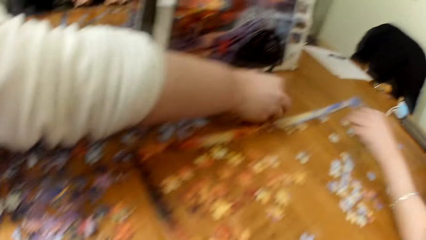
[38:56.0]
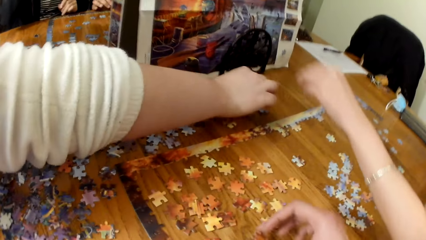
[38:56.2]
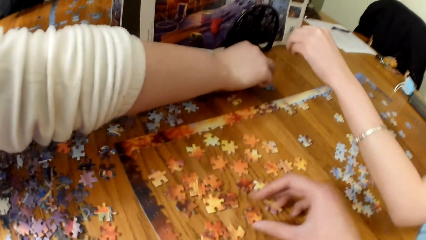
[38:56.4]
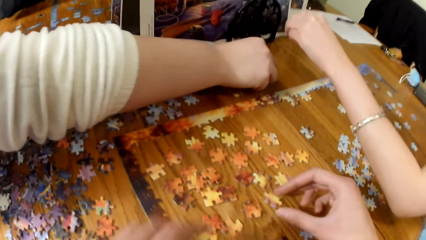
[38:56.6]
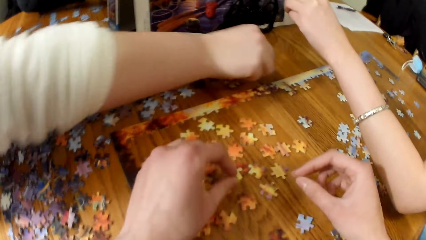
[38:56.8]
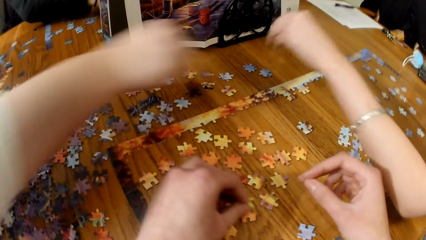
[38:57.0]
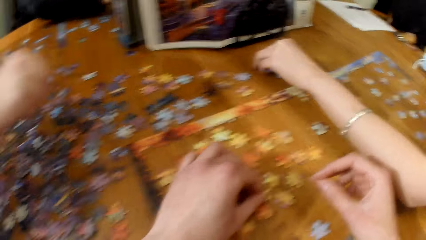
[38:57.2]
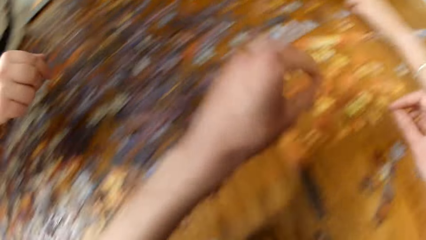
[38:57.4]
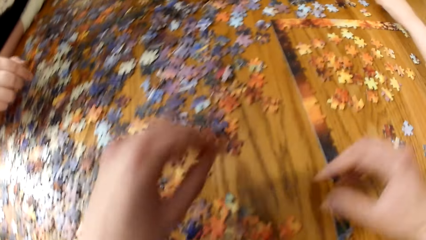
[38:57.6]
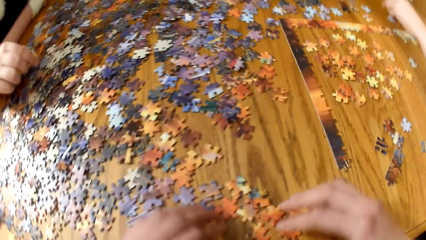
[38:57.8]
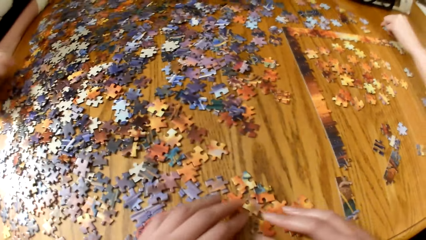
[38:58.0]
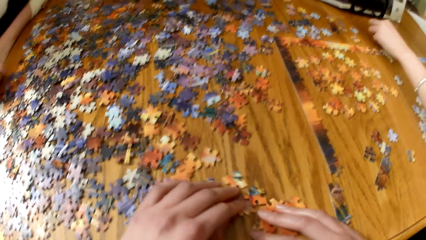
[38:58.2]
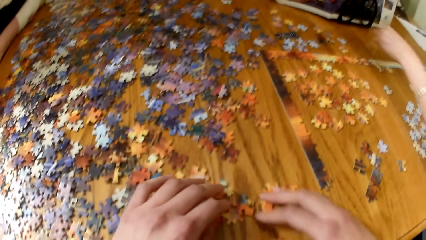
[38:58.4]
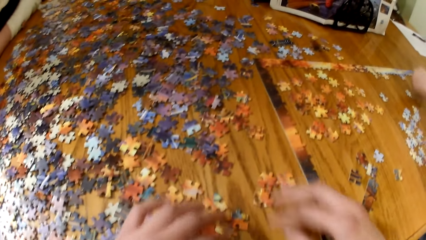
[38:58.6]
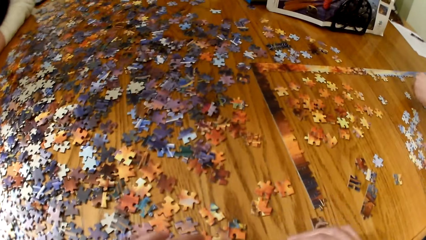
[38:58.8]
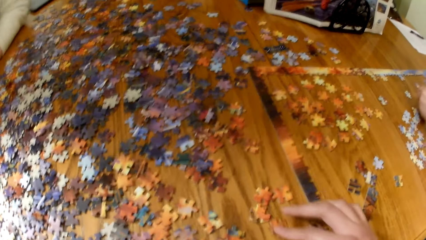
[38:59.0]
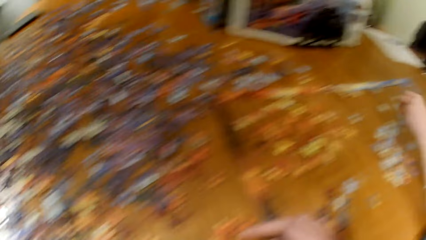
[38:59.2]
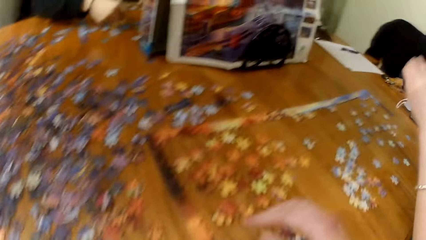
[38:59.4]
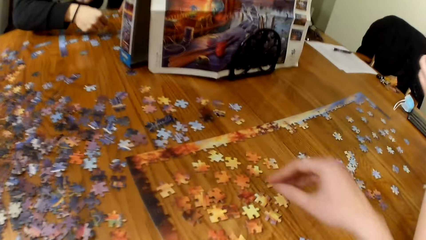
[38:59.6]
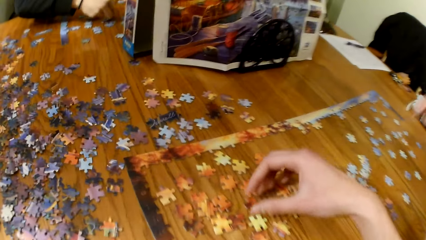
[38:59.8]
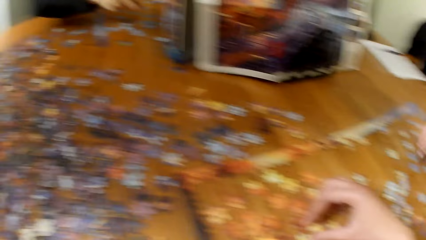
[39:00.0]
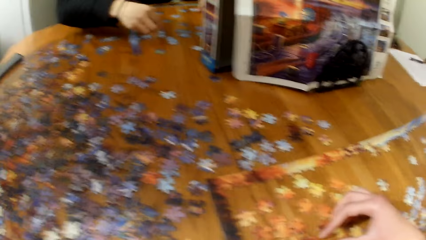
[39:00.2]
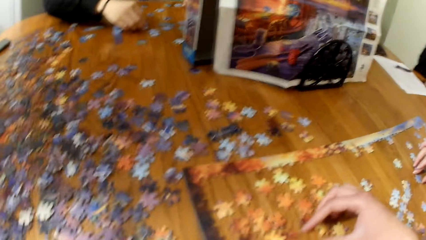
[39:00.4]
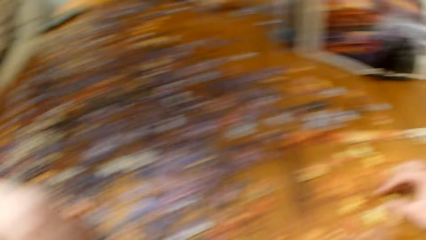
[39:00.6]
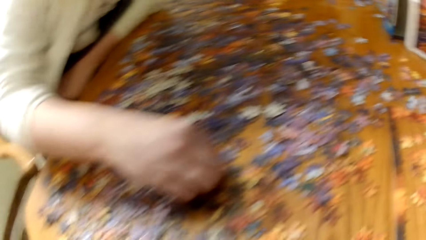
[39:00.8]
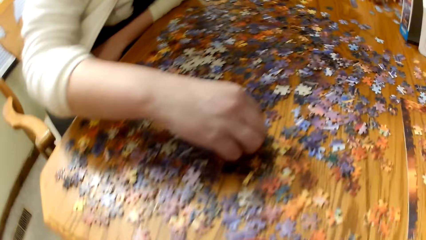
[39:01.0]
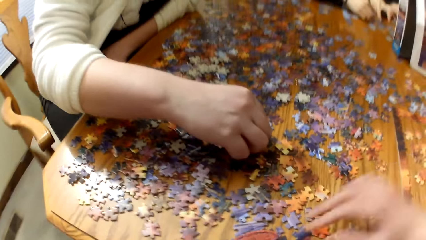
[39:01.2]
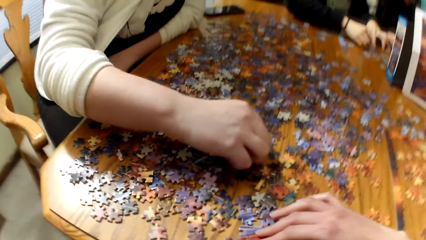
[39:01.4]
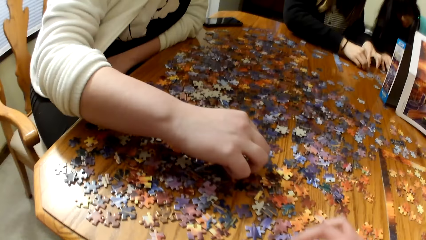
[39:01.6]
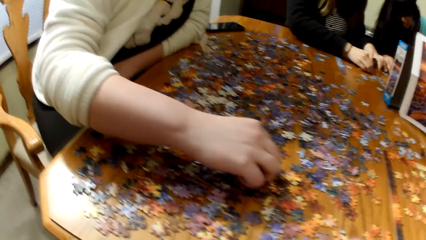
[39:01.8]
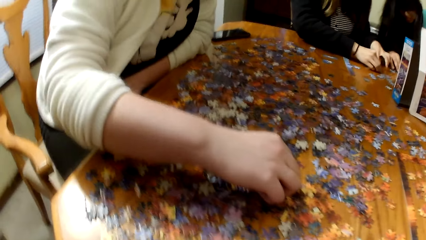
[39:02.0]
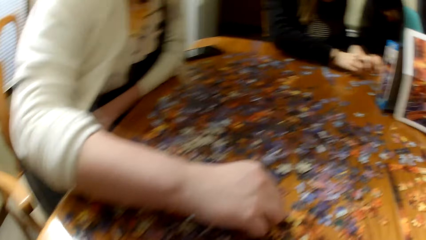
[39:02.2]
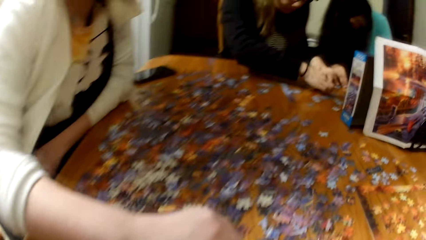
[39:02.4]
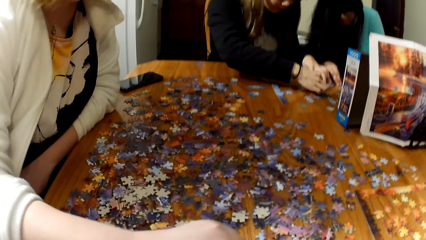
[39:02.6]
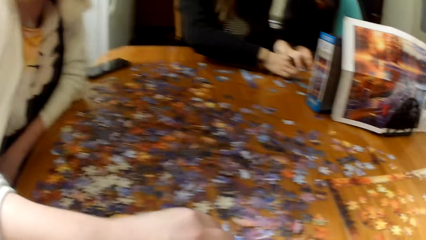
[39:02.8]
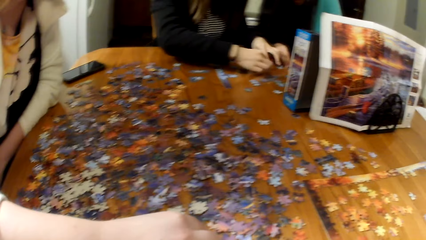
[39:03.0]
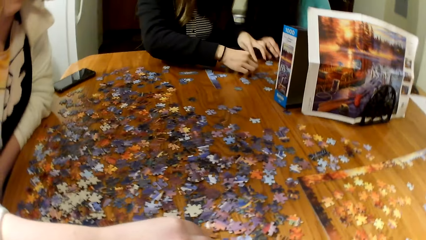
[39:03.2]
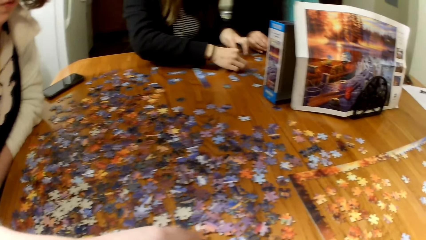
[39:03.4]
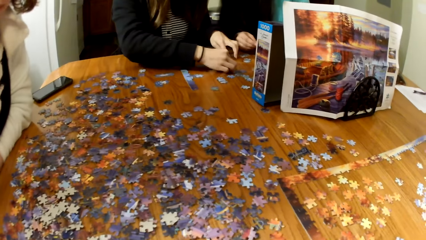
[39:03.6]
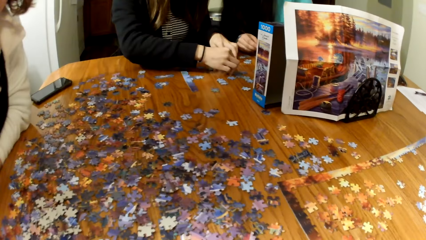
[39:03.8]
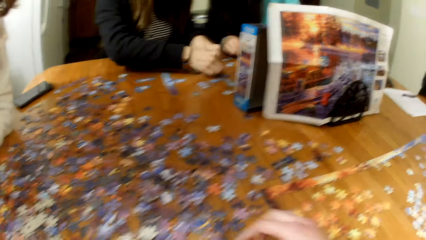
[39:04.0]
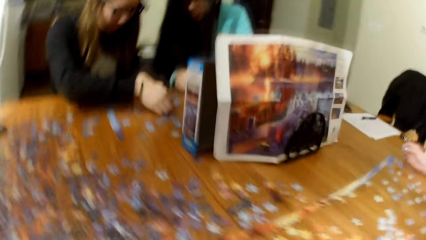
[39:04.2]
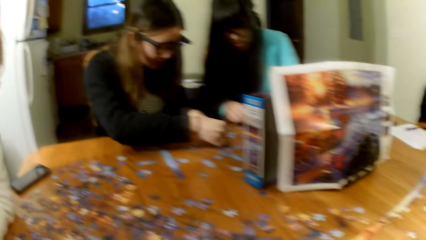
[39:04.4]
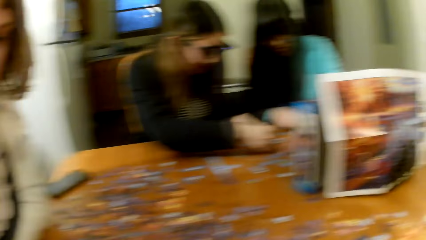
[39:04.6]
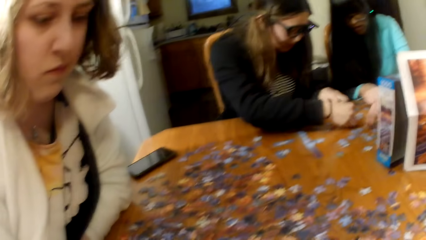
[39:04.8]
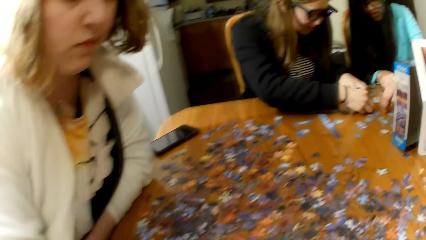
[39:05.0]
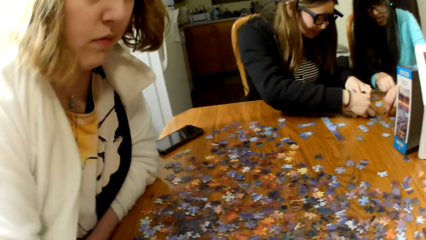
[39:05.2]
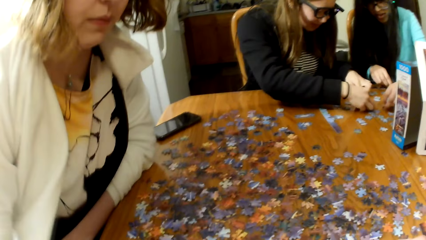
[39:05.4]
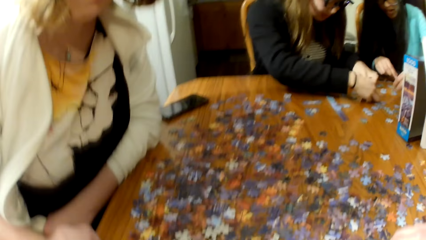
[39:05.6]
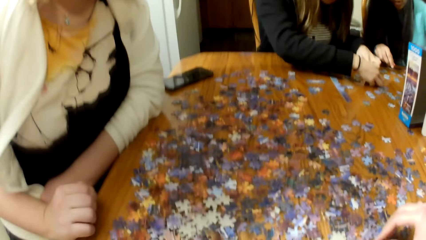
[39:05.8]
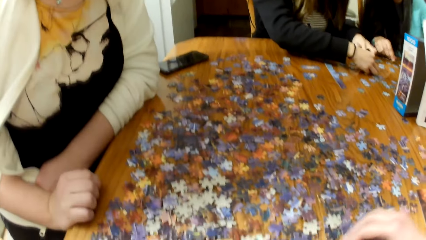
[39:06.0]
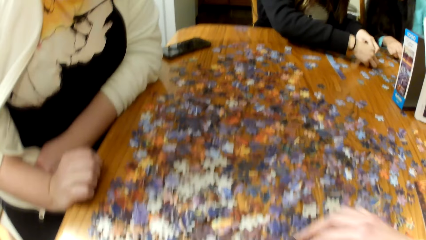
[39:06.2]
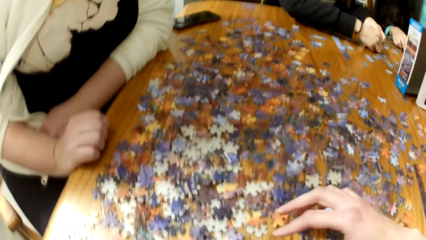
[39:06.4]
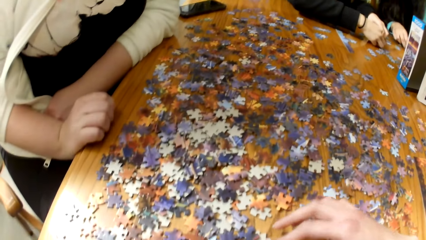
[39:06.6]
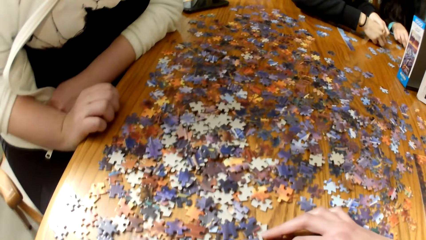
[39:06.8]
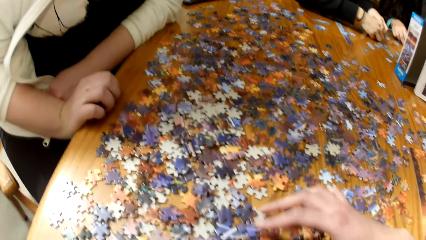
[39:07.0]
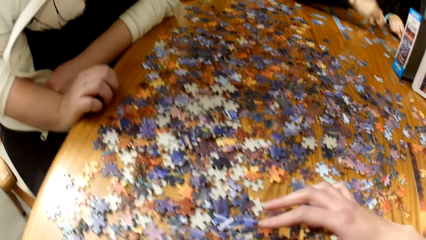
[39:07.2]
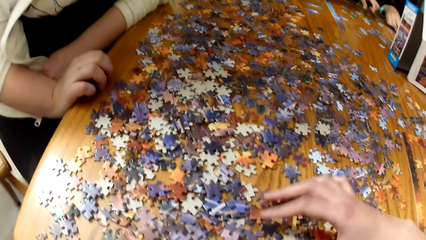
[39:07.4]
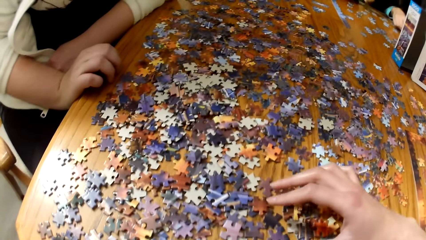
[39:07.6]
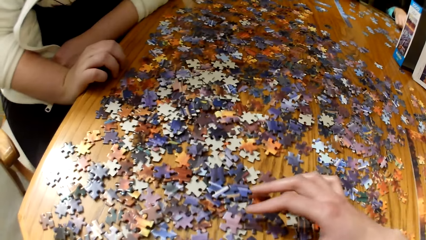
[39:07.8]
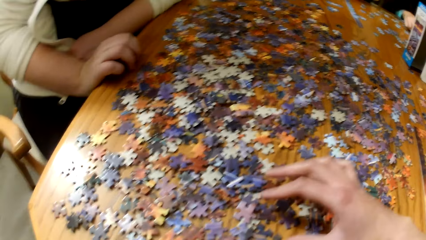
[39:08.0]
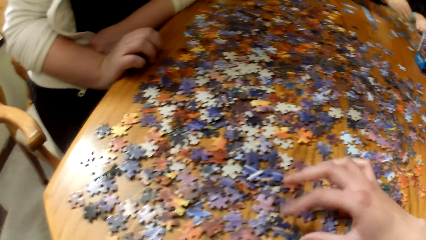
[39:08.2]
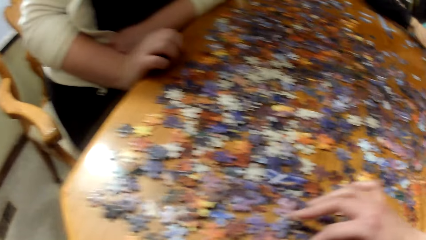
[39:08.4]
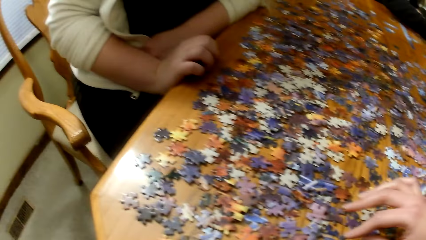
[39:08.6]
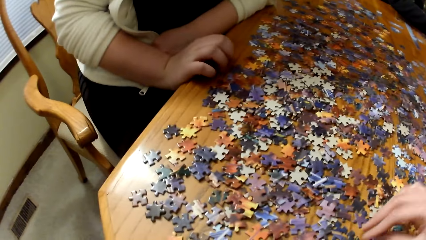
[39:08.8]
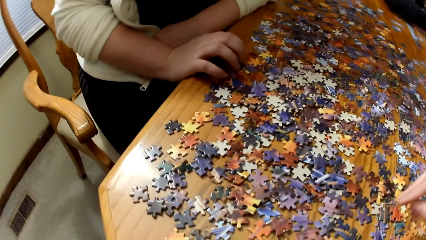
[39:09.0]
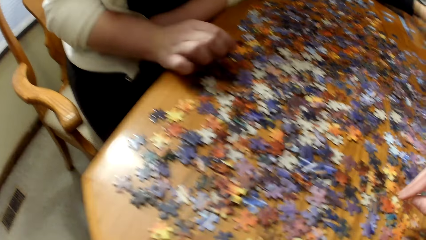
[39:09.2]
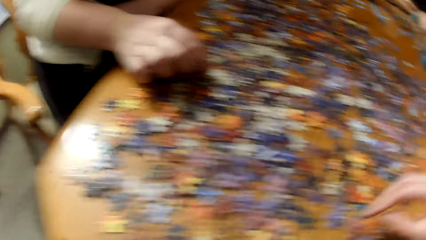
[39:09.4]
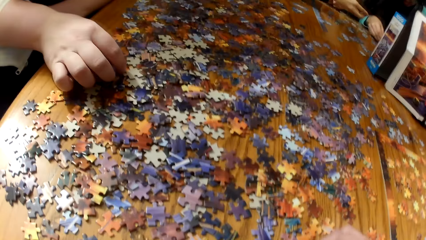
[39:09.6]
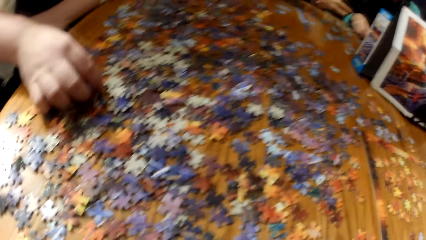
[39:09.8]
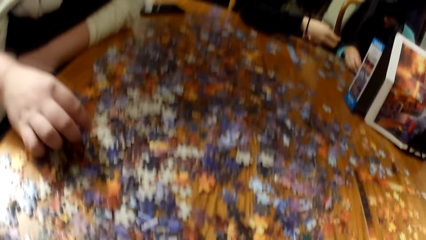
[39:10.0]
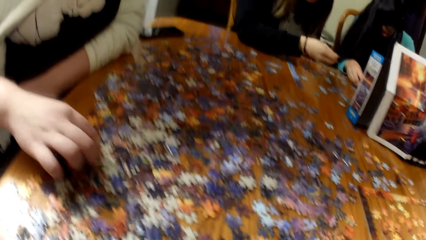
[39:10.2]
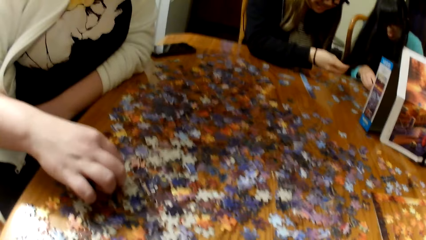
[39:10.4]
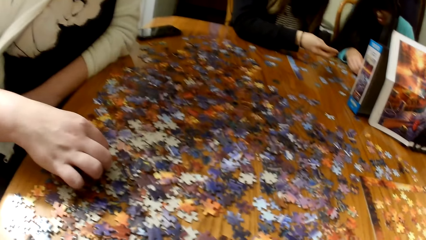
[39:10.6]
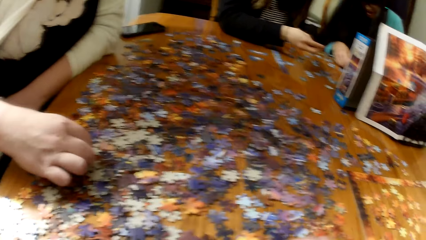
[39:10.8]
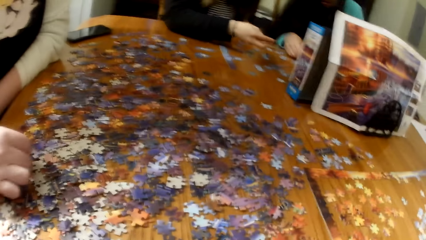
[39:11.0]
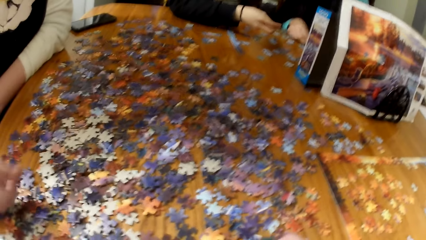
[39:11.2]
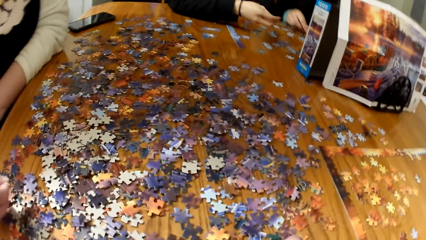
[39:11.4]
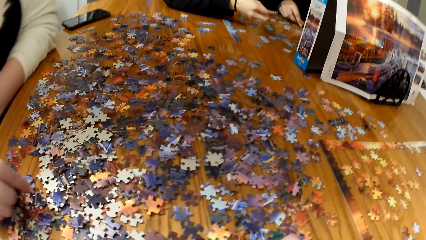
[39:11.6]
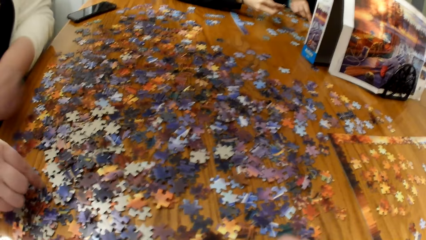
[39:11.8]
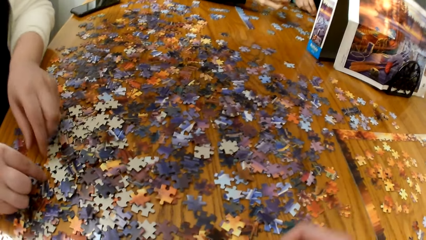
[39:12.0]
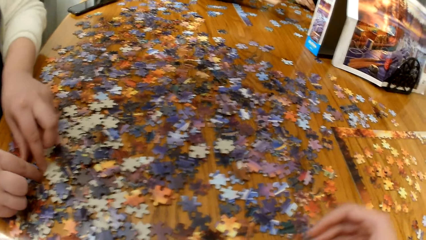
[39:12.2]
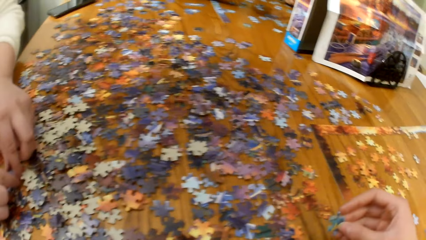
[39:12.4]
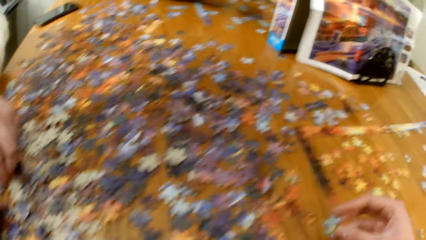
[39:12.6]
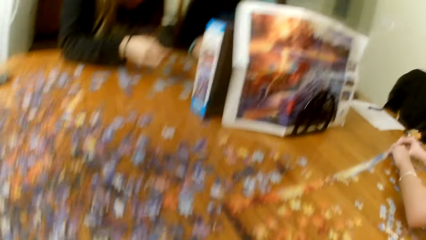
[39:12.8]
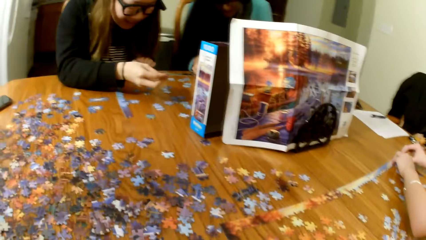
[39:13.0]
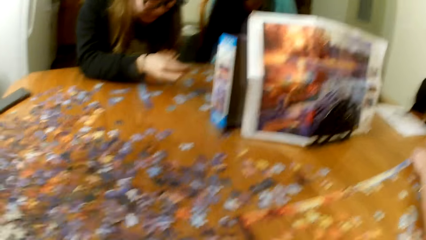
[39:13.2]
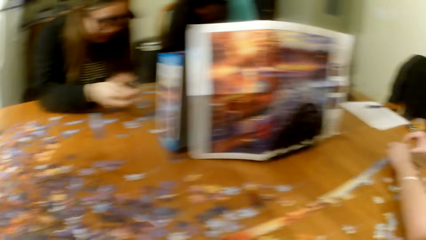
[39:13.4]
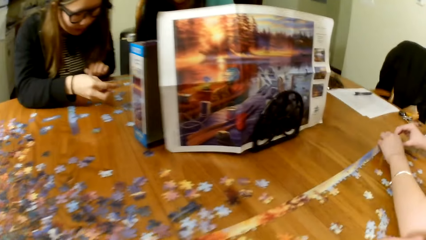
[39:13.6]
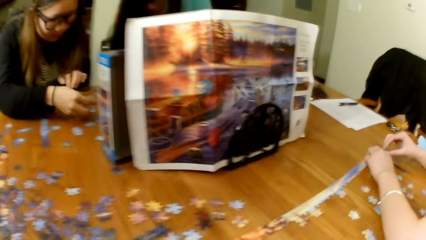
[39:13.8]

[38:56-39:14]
A lady picks up the puzzle piece. The camera wearer pushes the puzzle pieces and places the puzzle piece on the table. The lady picks up a puzzle piece. The lady looks for puzzle pieces. The camera wearer arranges the pieces of the puzzle. They look for puzzle pieces. The lady arranges the pieces of the puzzle.
